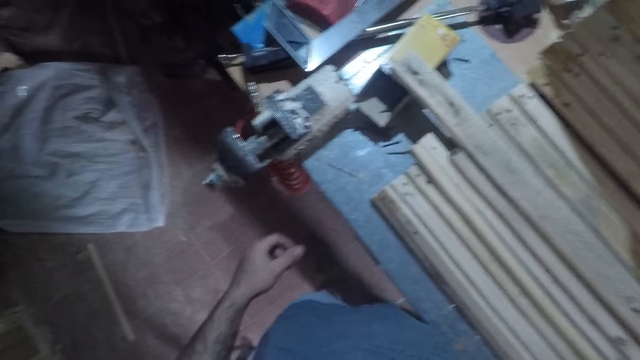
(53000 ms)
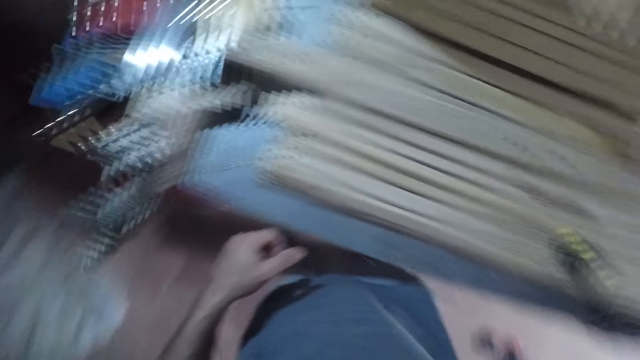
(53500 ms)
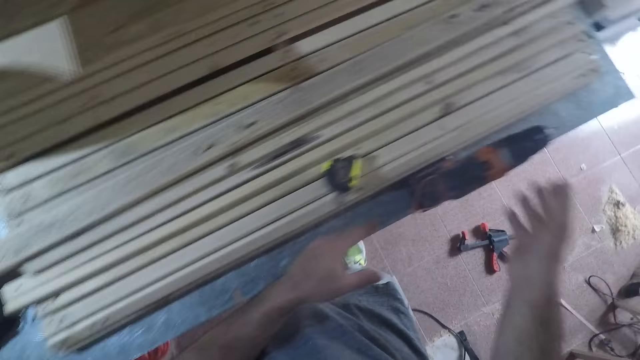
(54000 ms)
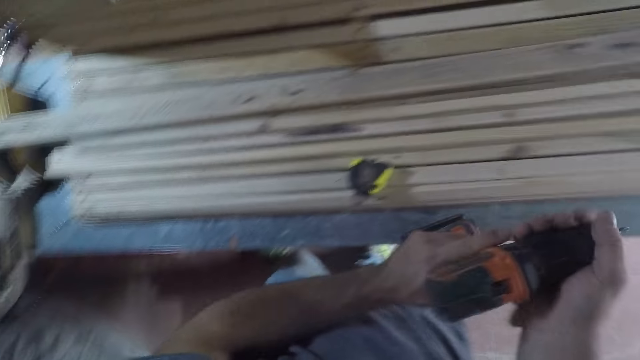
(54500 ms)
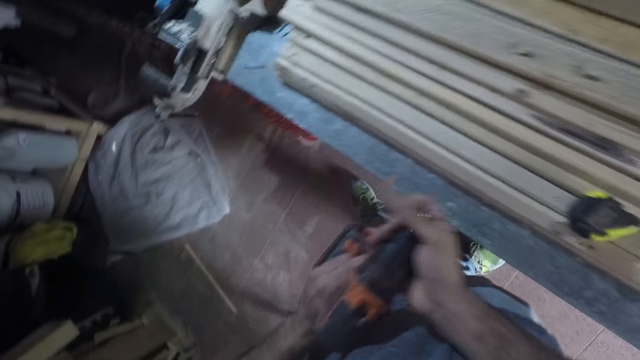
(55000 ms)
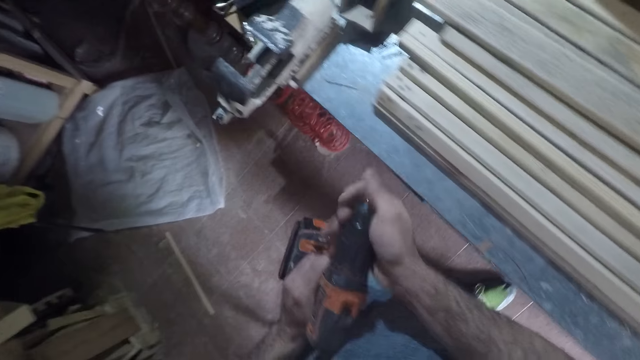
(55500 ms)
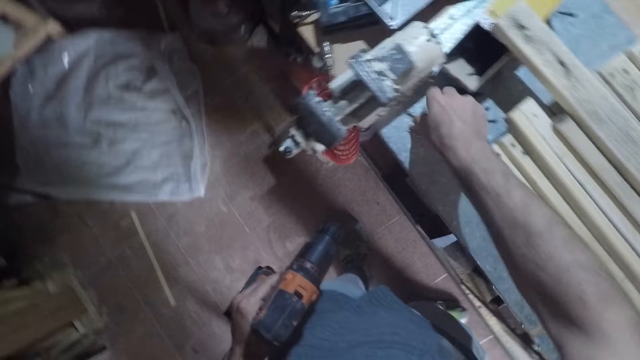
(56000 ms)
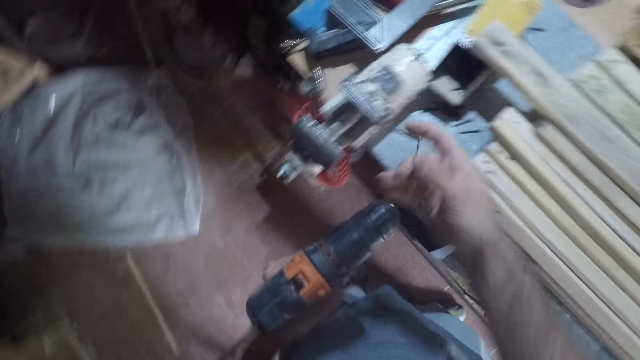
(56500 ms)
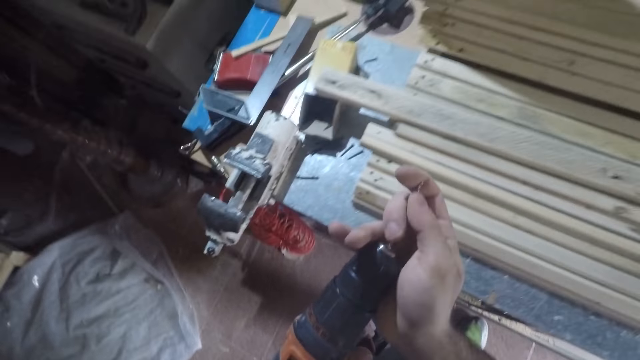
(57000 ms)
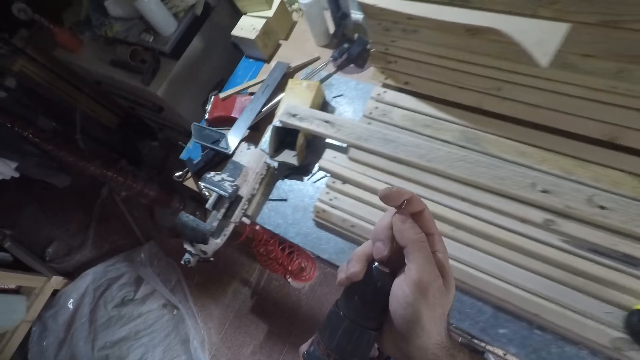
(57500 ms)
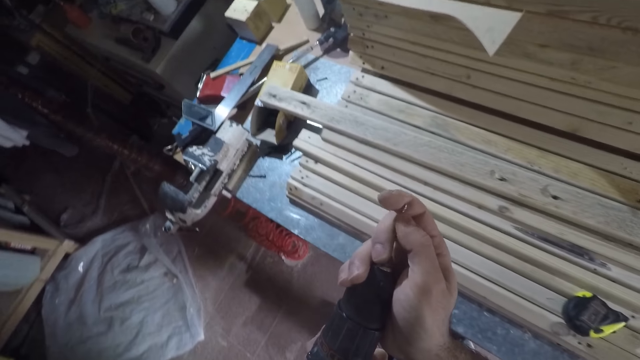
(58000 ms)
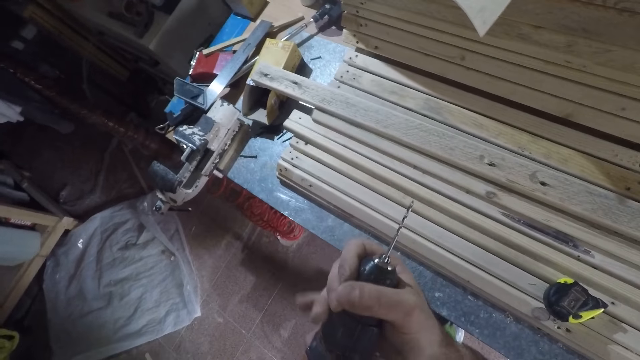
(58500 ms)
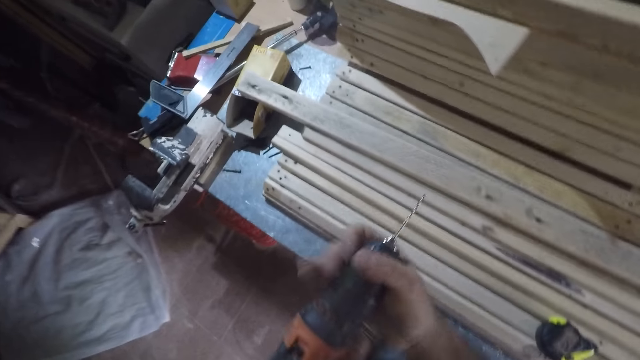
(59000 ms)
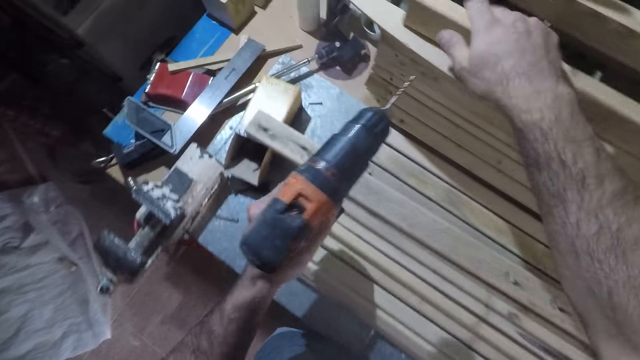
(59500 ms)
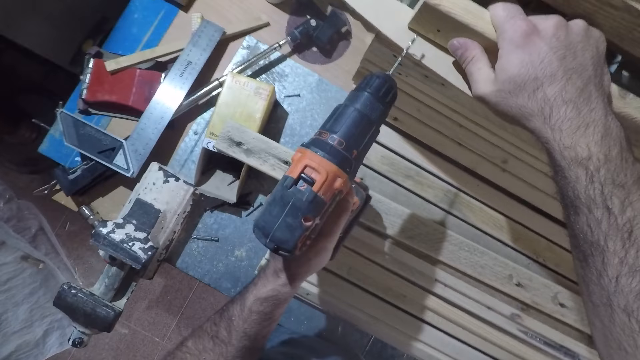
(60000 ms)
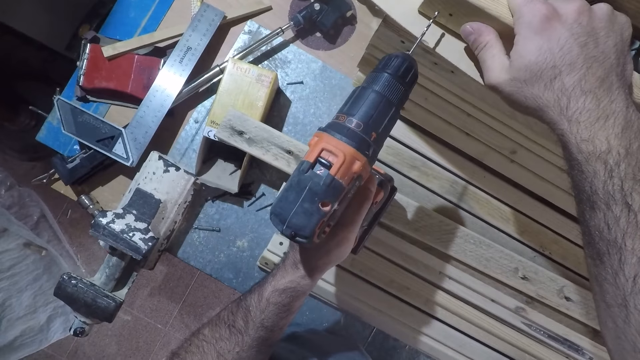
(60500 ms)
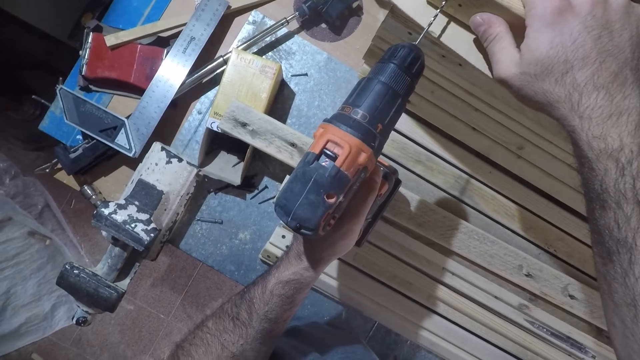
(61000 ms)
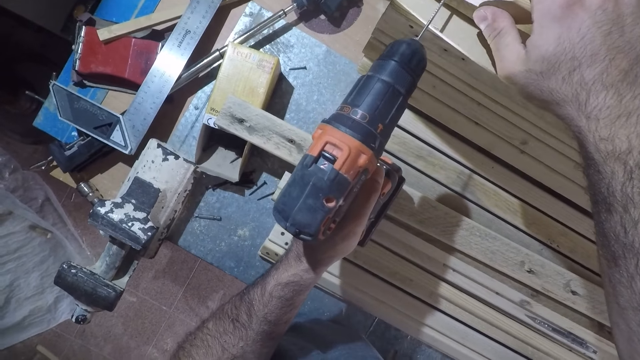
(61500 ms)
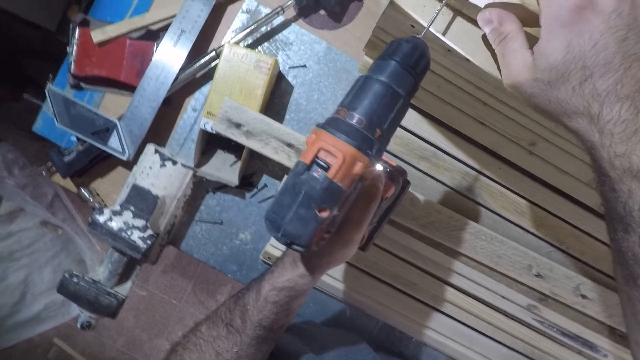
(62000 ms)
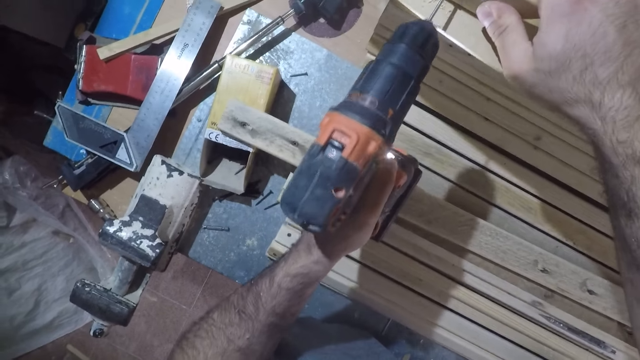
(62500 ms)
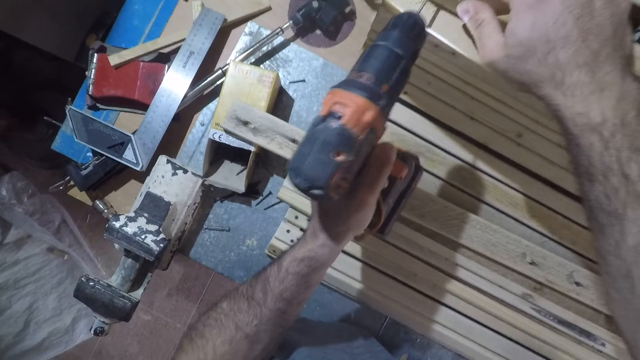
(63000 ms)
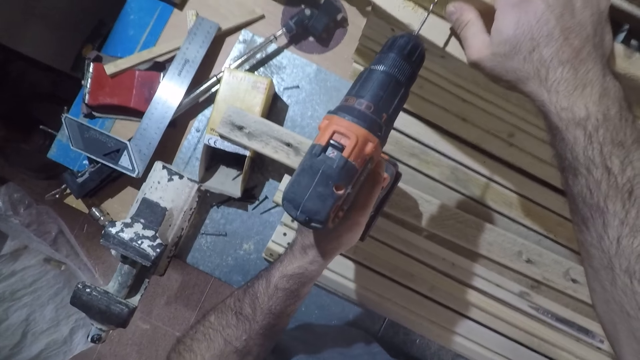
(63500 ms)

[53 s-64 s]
The camera wearer picks the power drill from the table. He presses the speed trigger of the power drill. He removes a drill bit from the power drill. He drops the drill bit on the table. He picks another drill bit from the table with his right hand. He fixes the drill bit into the power drill. He holds the wood piece on the wood frame with his right hand. He drills the wood piece with the power drill.

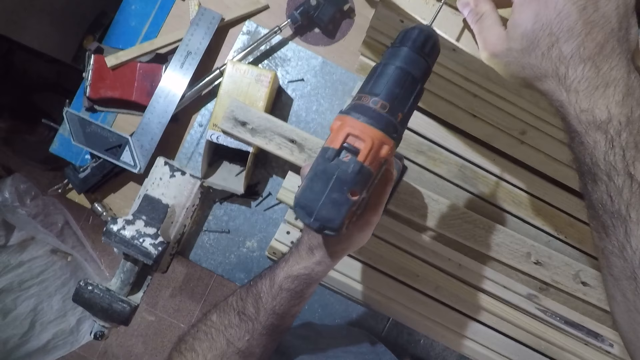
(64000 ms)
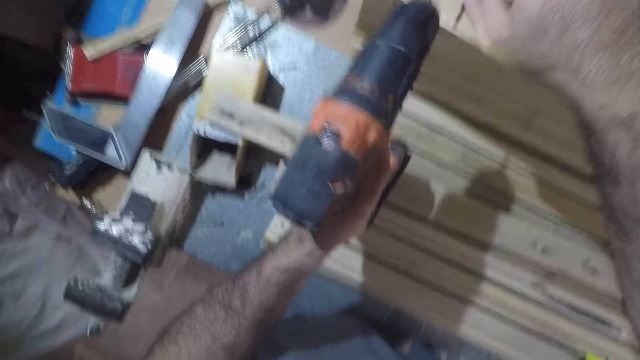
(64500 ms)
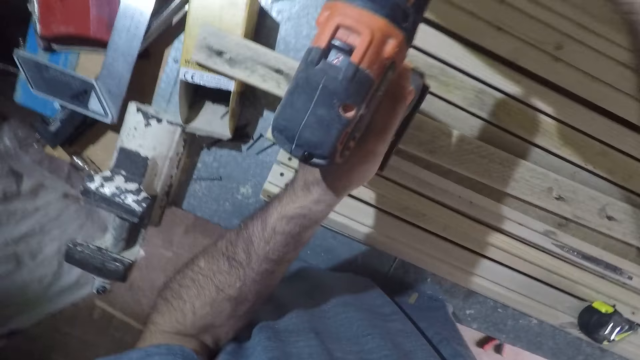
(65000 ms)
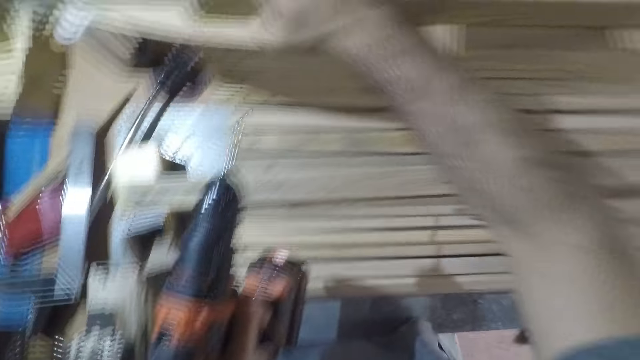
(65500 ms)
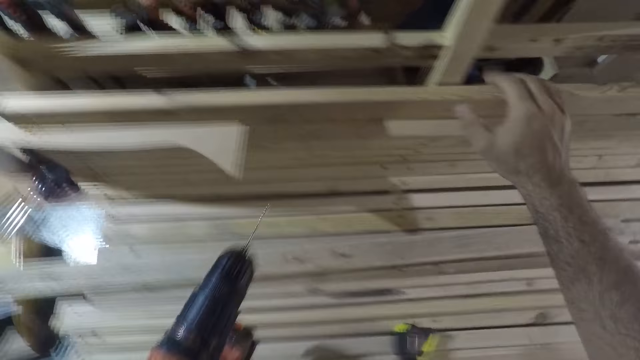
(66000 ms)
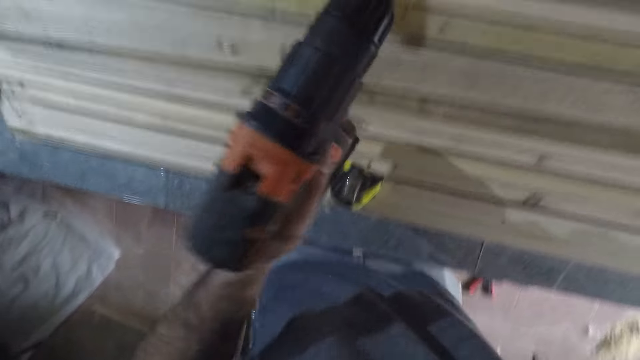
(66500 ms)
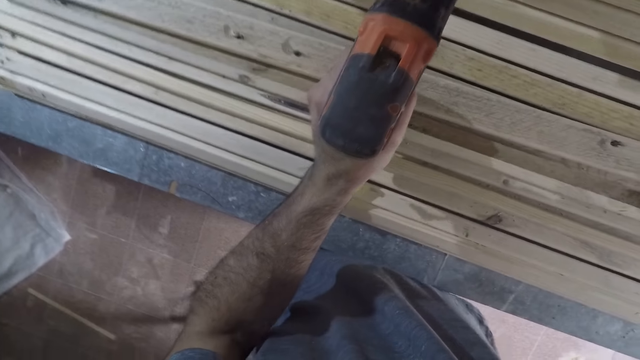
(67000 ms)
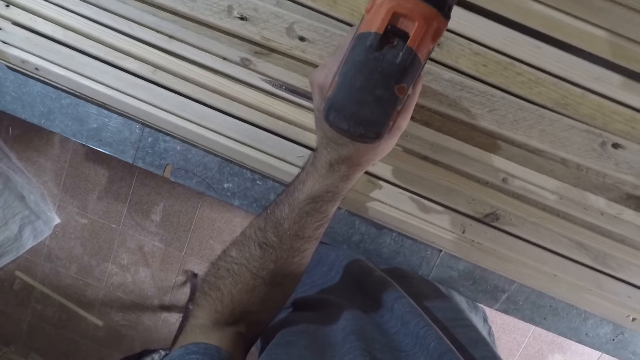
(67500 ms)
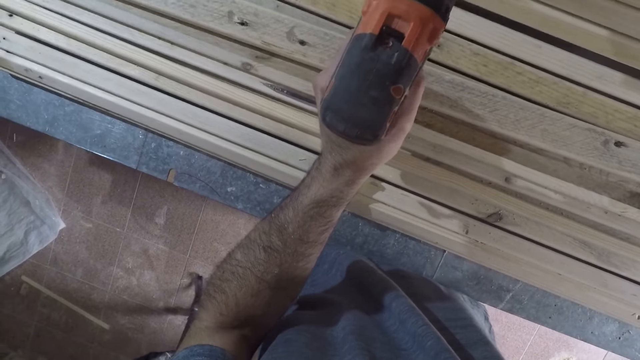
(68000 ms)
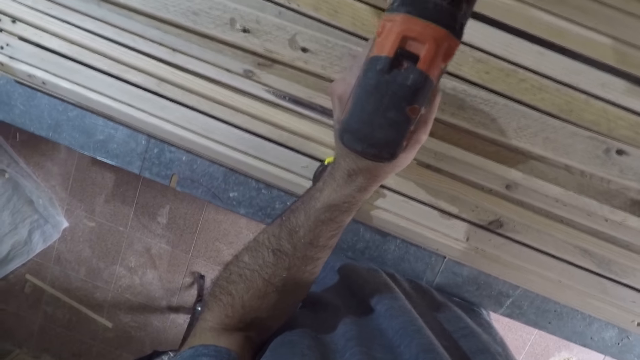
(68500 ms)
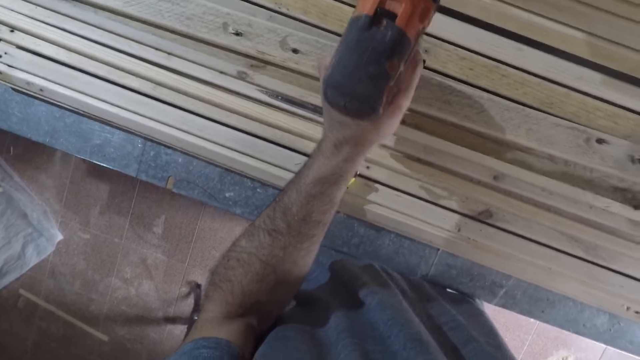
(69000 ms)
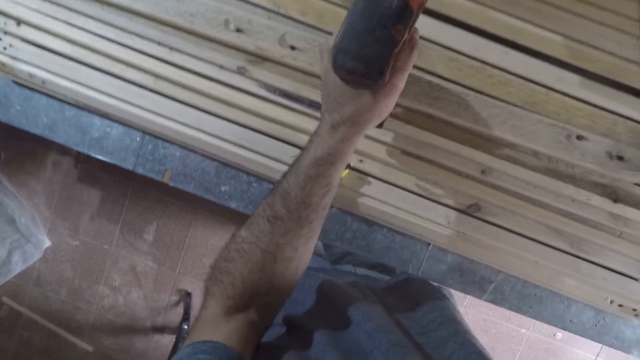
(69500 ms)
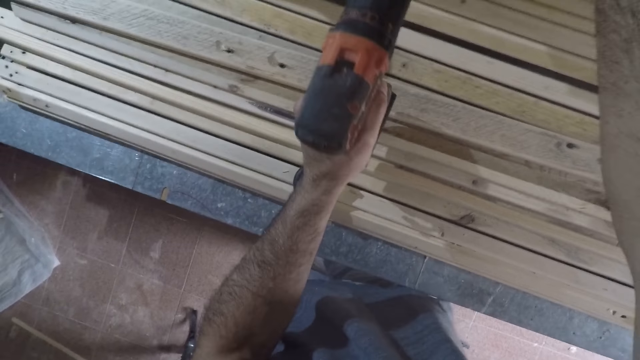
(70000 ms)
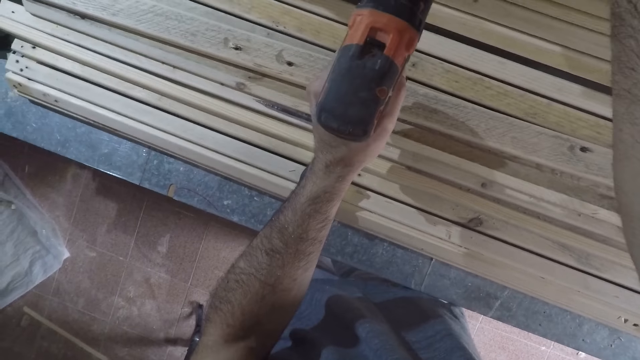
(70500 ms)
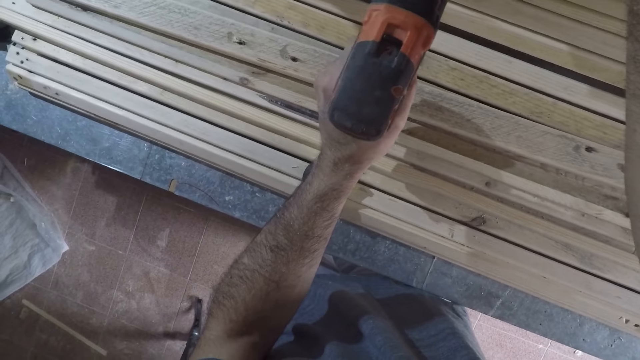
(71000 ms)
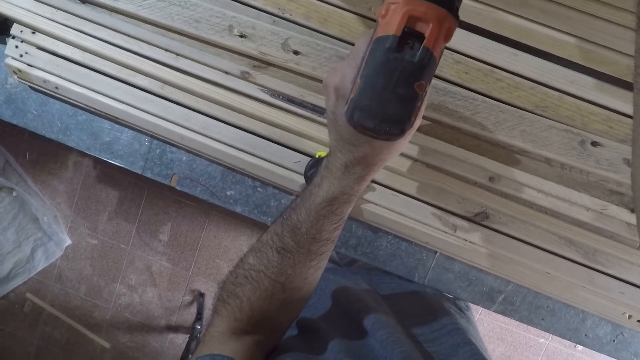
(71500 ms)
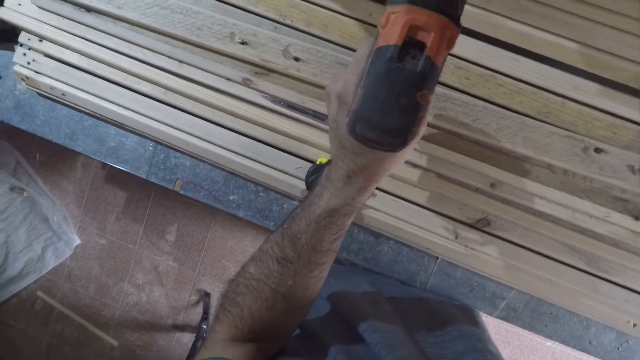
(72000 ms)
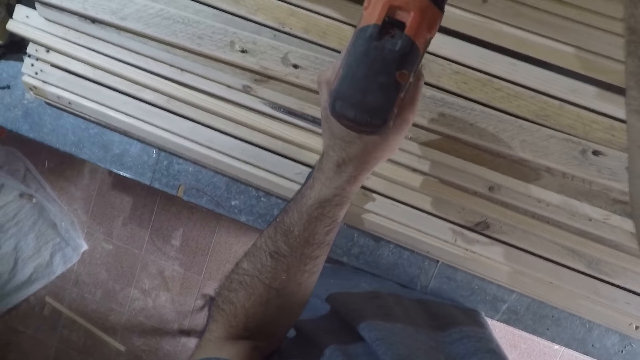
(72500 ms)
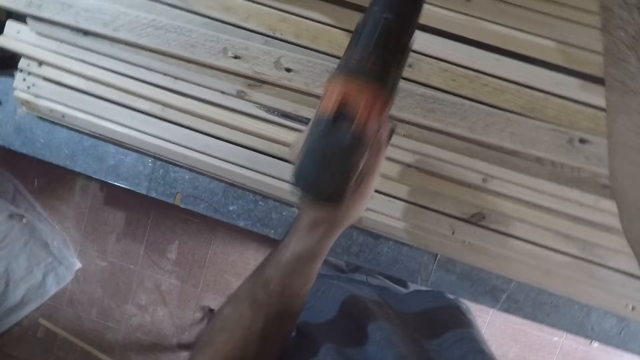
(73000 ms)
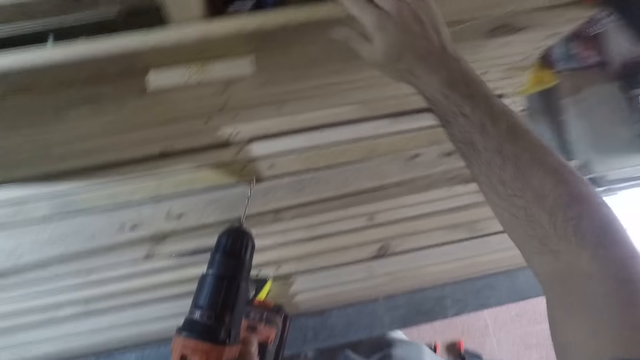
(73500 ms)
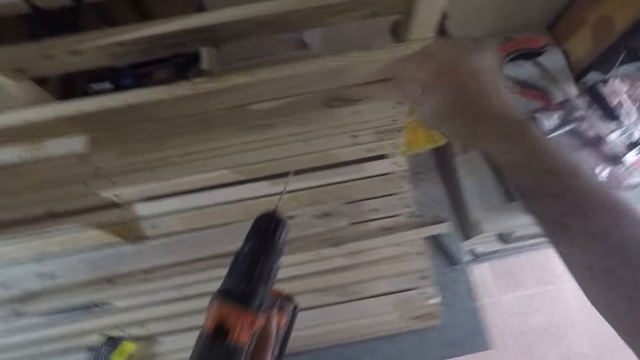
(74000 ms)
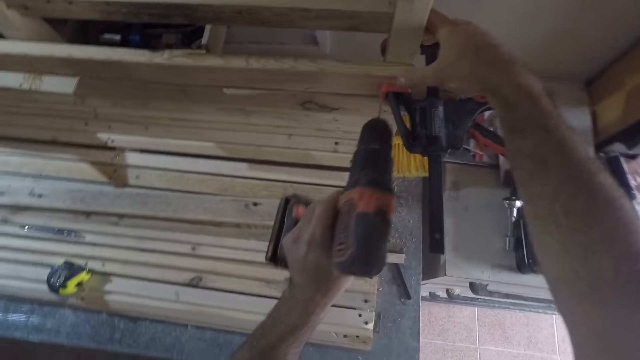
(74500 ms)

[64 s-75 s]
The camera wearer moves a bit. They drill a pressure treated wood.
